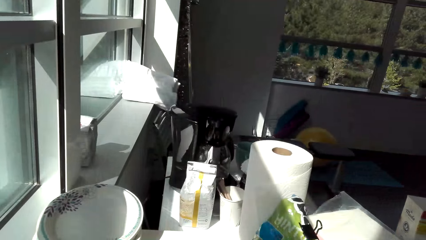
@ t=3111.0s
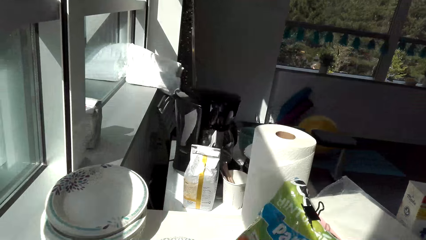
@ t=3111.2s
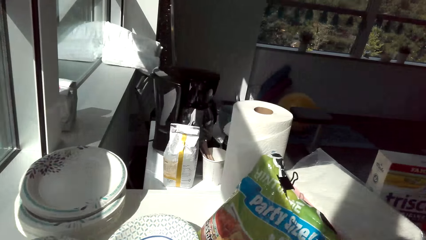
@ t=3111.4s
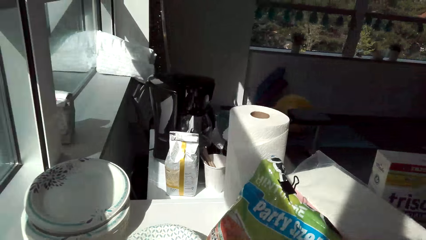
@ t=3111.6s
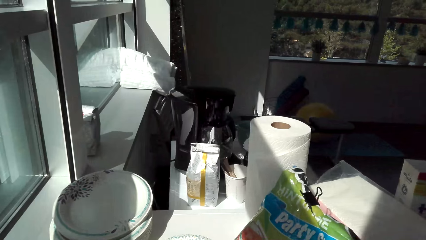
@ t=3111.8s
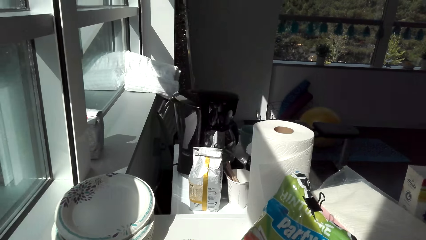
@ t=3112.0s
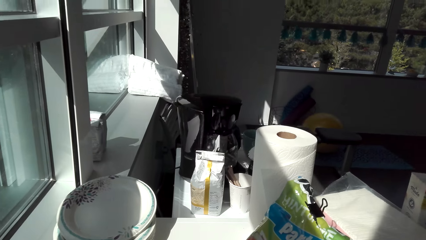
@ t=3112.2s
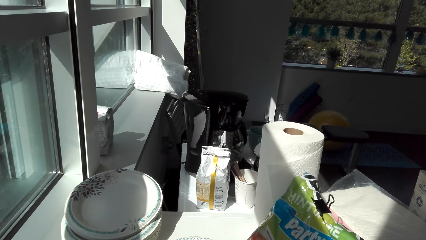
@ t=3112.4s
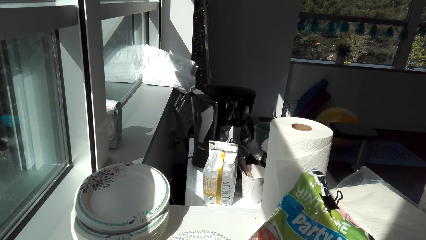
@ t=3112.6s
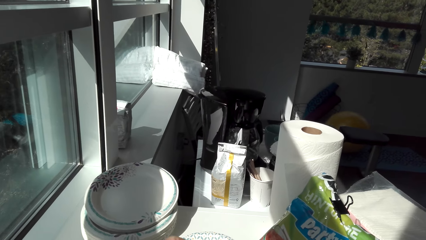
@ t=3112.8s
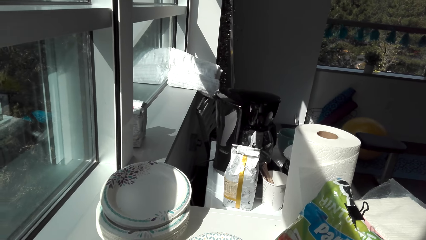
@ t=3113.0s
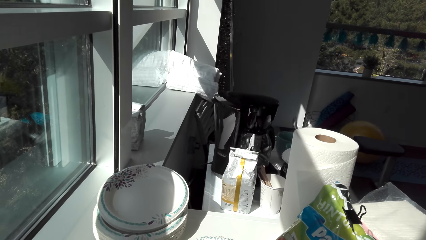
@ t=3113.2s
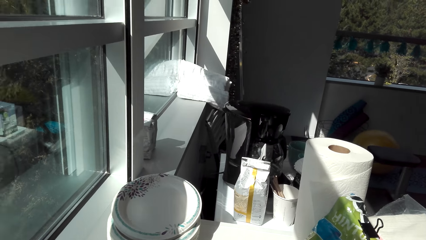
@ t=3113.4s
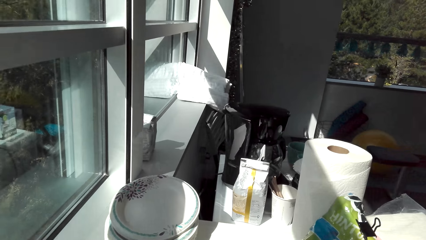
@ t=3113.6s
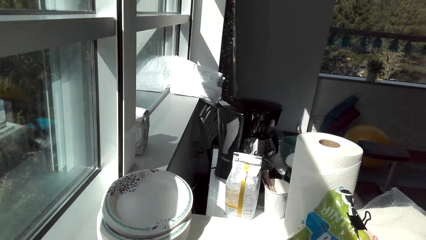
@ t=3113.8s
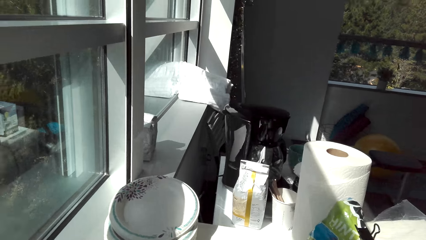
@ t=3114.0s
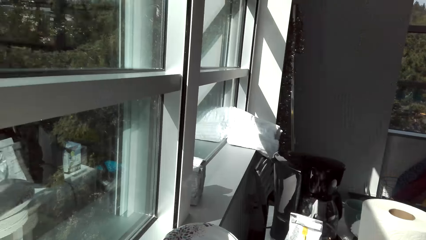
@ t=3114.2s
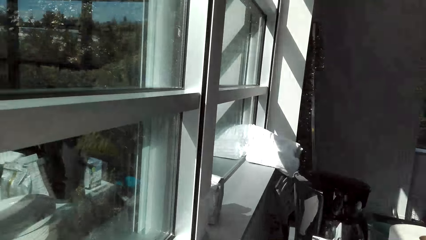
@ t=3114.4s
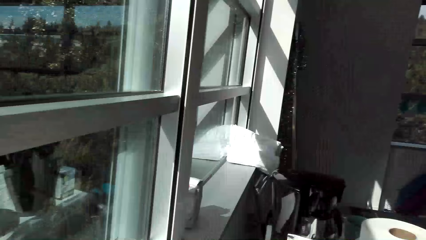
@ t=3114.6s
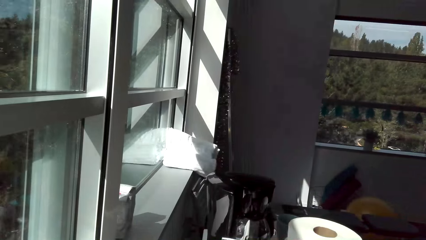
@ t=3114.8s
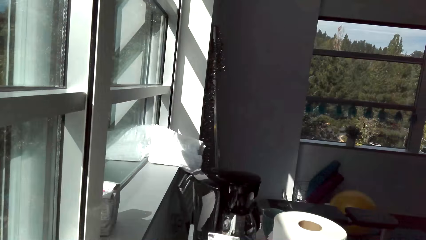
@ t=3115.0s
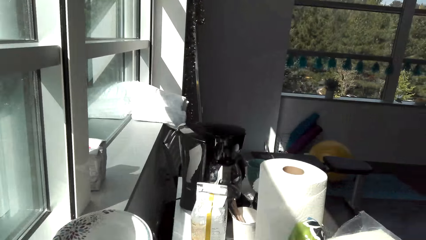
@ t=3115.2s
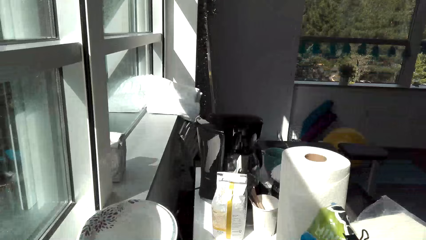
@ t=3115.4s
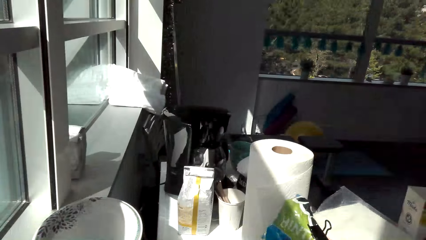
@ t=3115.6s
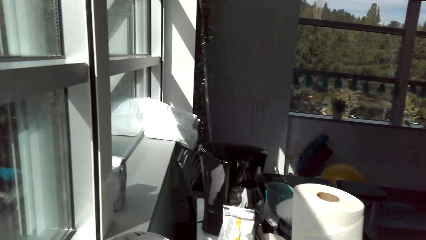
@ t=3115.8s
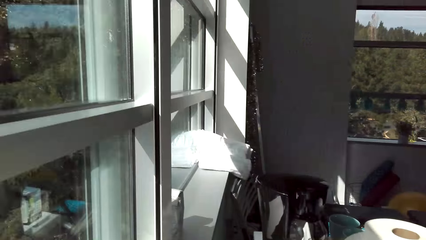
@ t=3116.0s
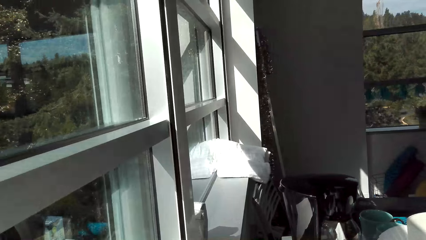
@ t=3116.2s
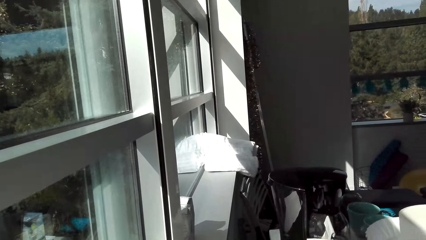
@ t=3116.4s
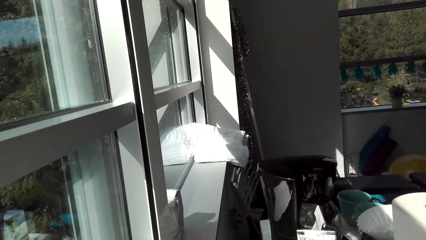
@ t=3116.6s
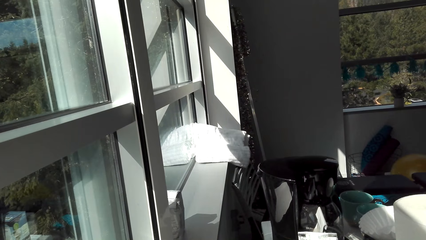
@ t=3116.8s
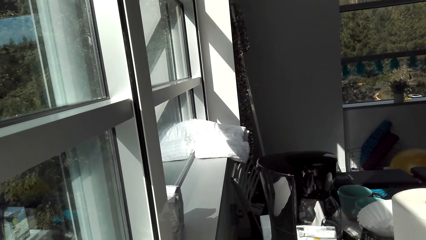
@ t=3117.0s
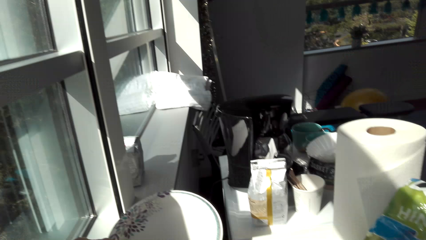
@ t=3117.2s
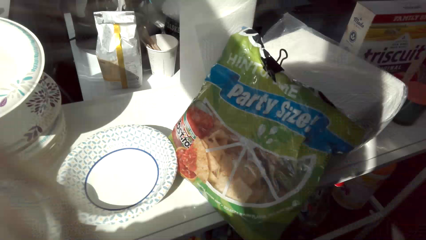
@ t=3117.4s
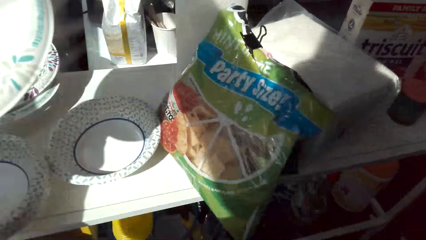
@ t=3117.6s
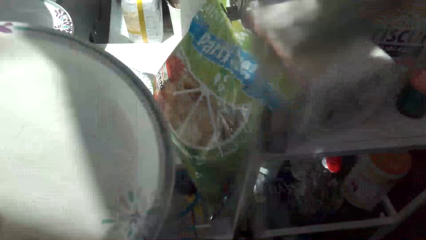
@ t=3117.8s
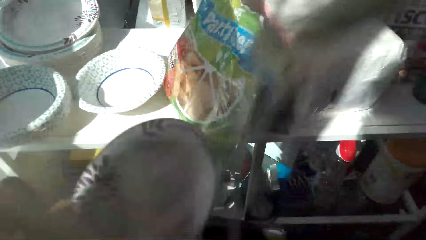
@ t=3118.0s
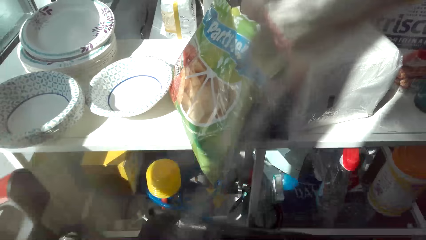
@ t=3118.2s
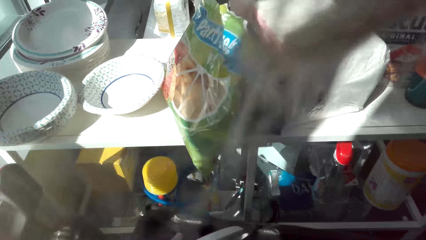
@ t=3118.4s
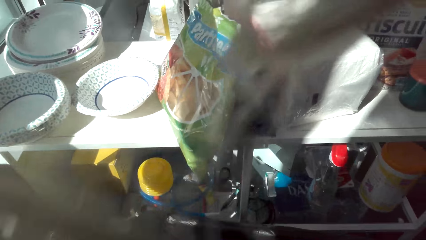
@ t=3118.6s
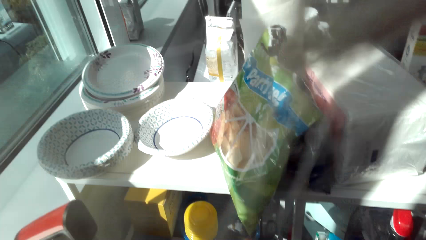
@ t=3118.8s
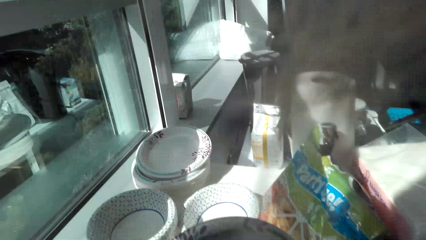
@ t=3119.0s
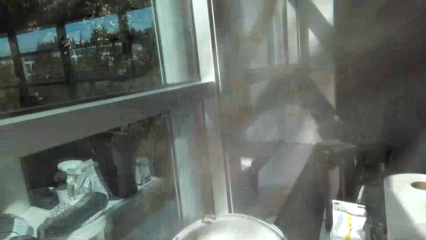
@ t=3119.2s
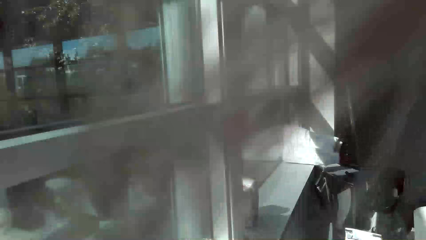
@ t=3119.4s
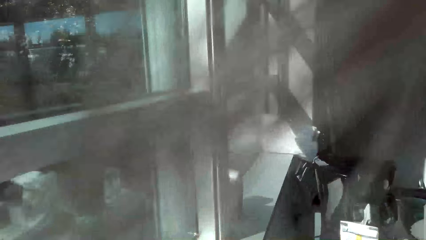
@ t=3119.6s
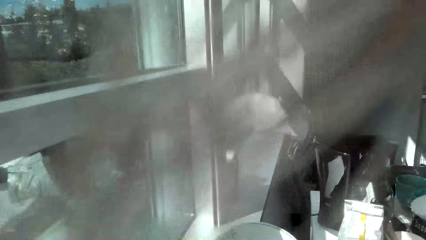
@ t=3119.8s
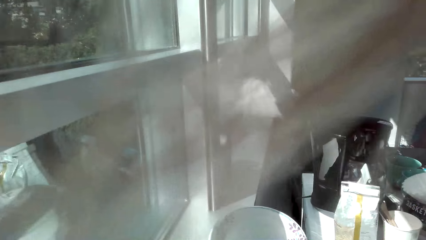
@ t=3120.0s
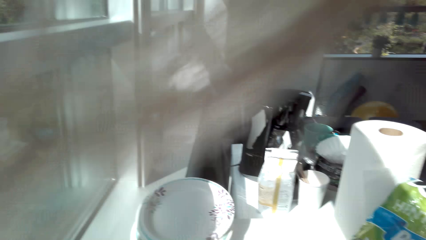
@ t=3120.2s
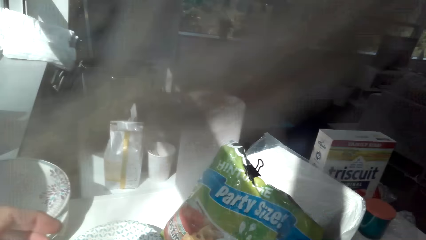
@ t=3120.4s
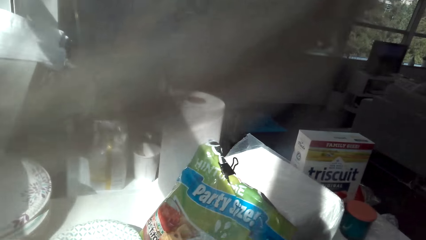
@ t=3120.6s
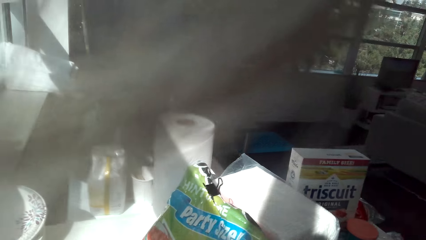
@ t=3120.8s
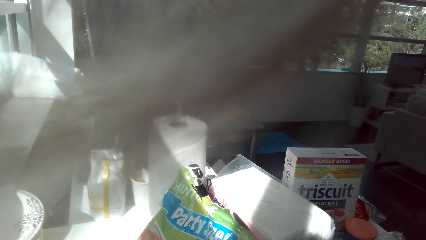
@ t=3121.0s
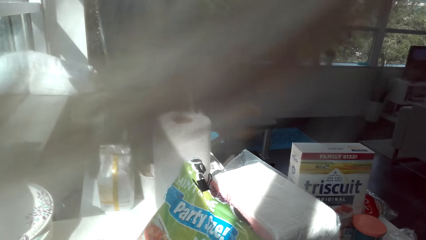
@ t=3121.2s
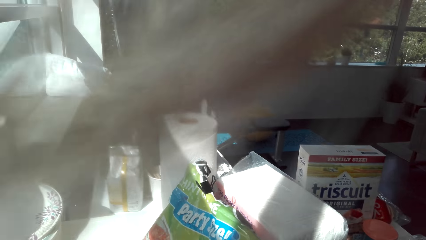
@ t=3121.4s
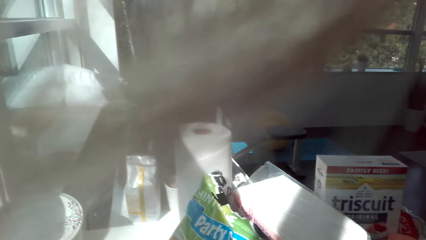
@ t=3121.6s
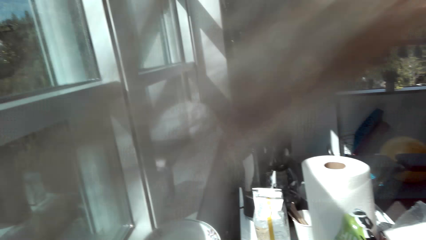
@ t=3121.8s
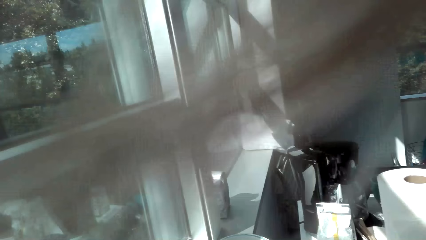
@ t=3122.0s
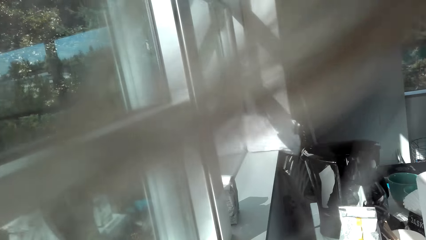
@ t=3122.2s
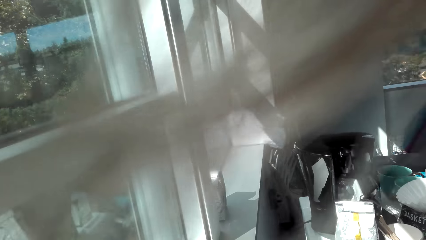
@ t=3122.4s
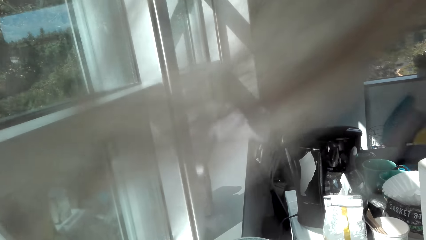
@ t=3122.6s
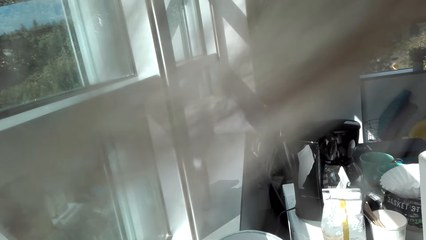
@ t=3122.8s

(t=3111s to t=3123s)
The camera wearer picks a plate. She holds the plate with her left hand. She looks around.

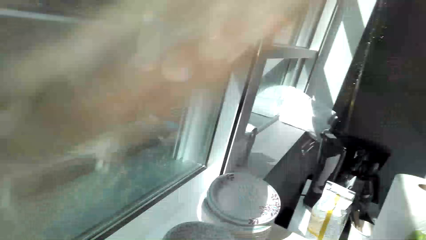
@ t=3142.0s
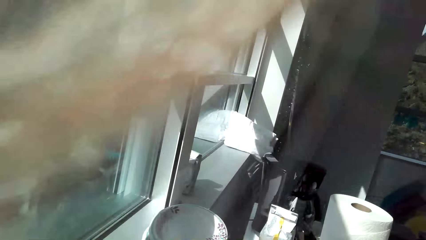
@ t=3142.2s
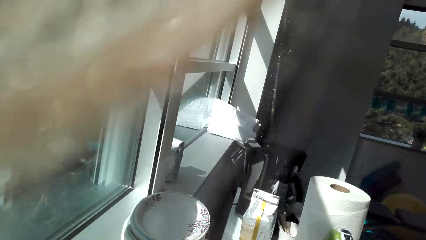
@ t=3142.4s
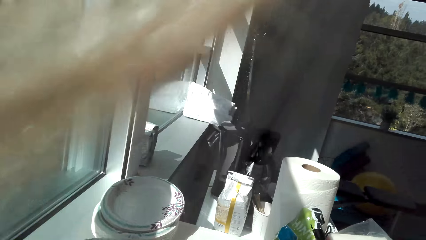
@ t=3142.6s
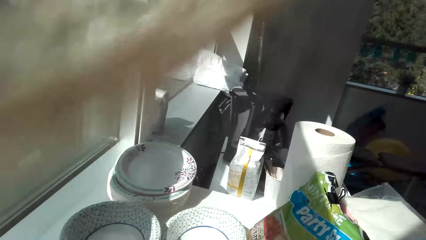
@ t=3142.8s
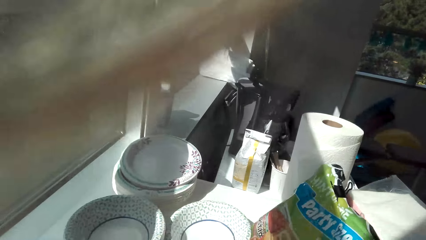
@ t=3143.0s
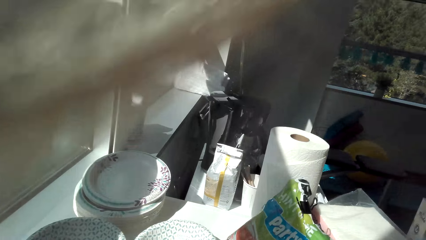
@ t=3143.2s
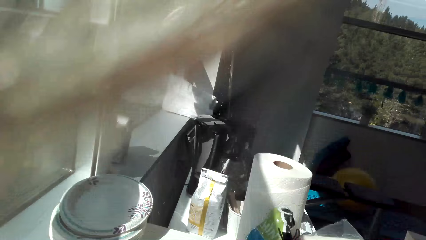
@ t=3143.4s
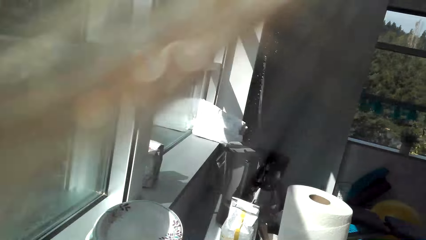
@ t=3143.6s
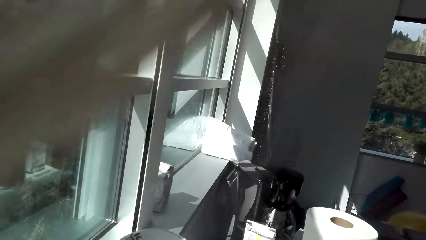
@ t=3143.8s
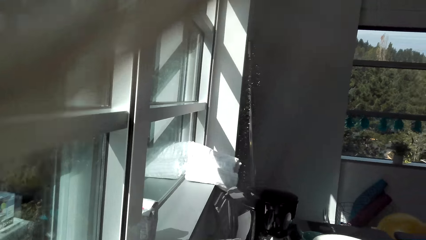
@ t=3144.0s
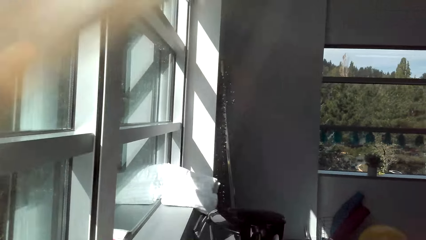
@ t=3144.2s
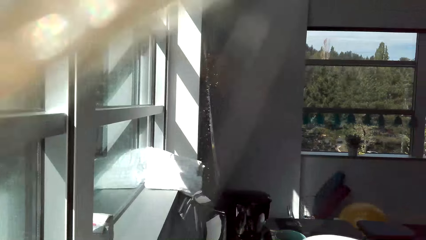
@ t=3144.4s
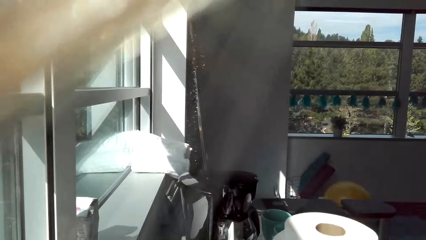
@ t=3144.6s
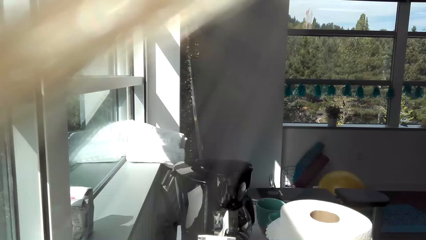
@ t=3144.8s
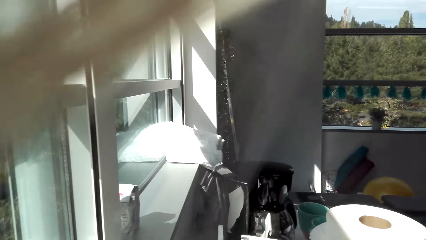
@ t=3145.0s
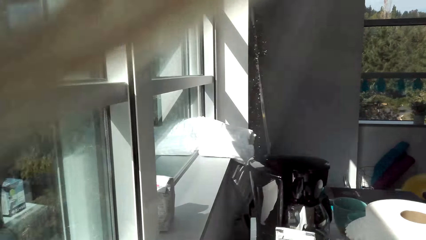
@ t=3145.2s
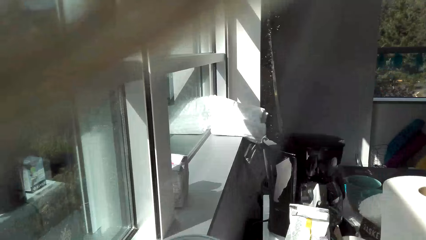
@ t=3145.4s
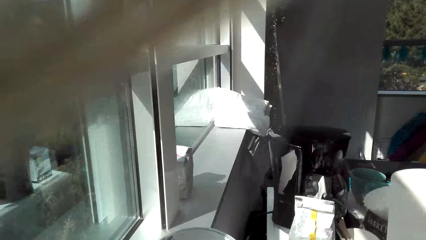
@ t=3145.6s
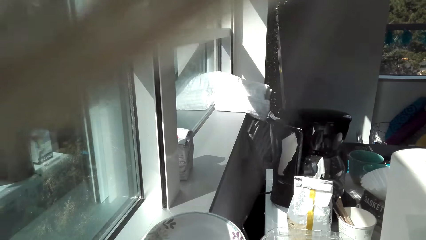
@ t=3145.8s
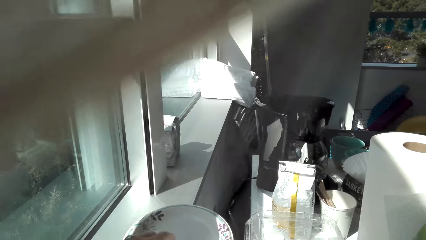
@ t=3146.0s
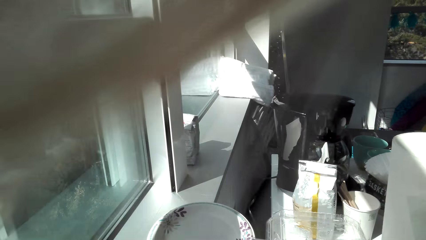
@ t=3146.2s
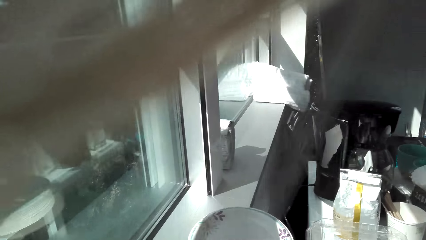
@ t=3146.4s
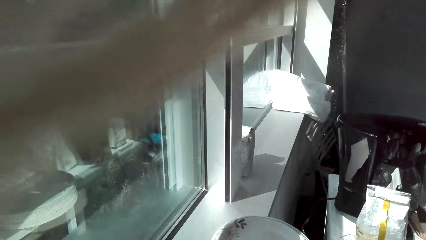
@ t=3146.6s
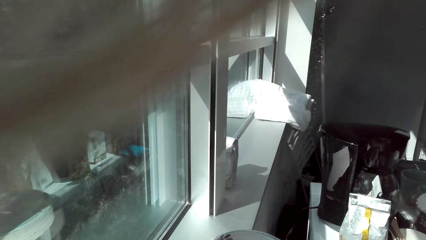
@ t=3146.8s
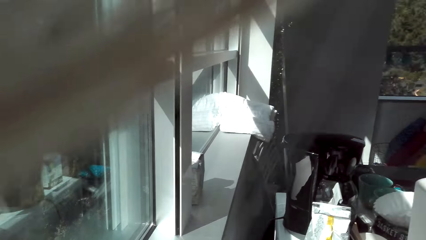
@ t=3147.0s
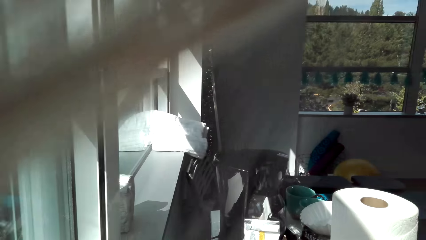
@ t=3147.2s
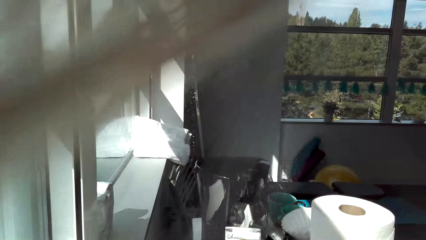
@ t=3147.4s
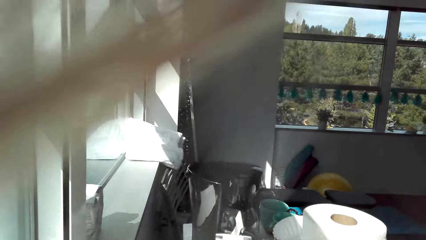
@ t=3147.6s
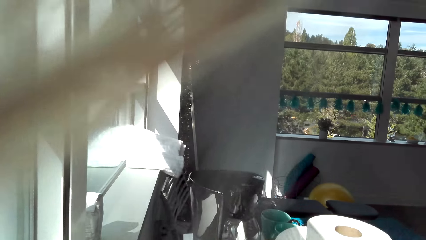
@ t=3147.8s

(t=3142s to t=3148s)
The camera wearer holds a dish. They look around.
